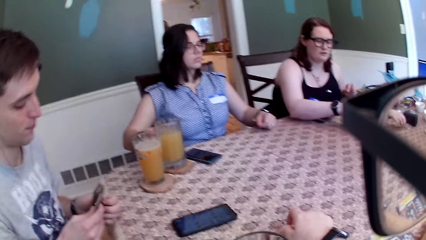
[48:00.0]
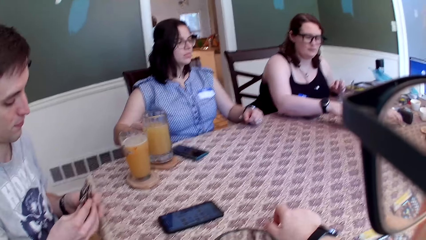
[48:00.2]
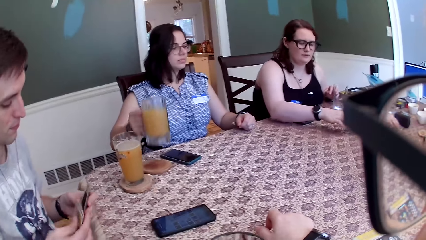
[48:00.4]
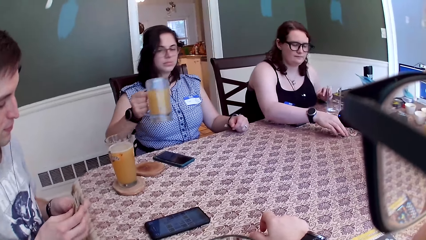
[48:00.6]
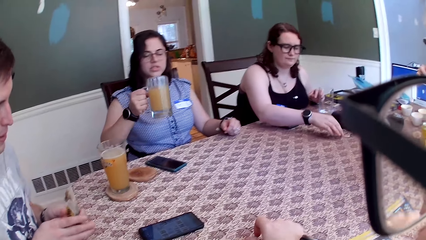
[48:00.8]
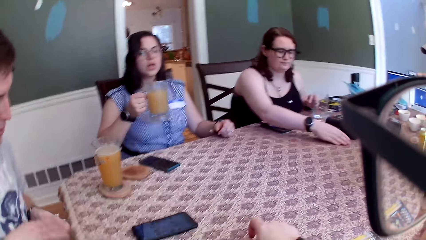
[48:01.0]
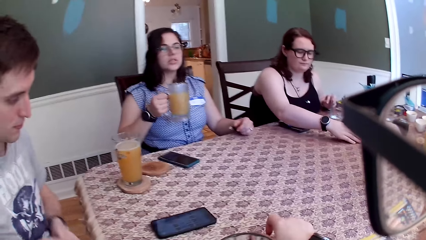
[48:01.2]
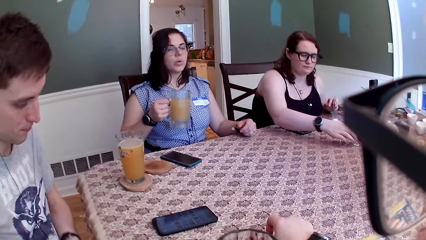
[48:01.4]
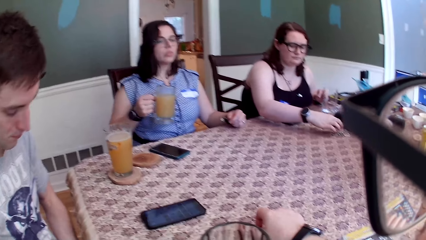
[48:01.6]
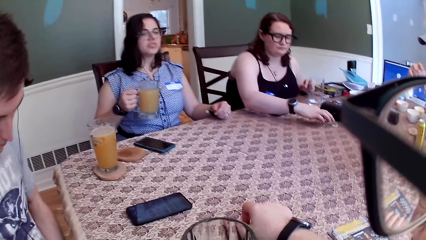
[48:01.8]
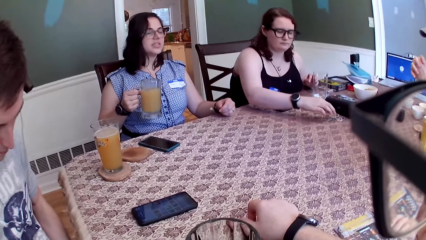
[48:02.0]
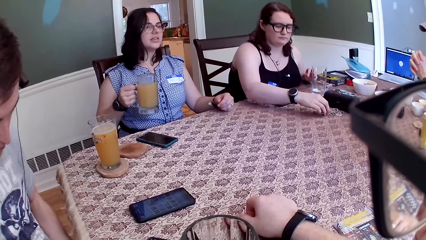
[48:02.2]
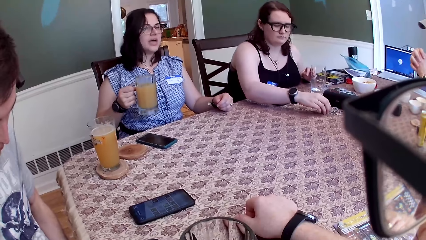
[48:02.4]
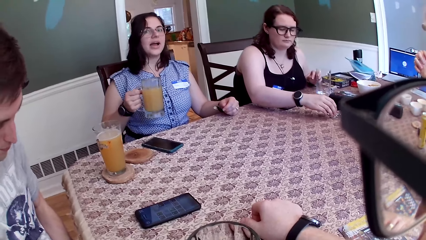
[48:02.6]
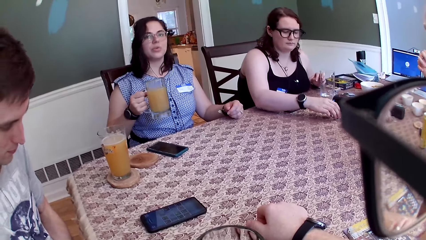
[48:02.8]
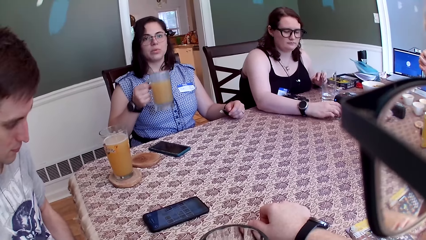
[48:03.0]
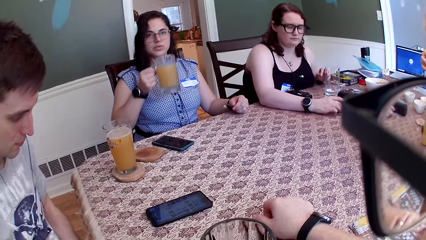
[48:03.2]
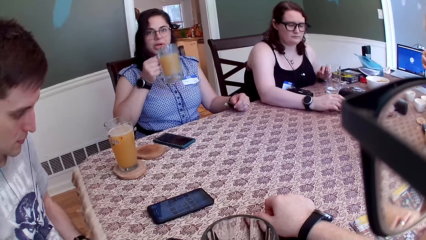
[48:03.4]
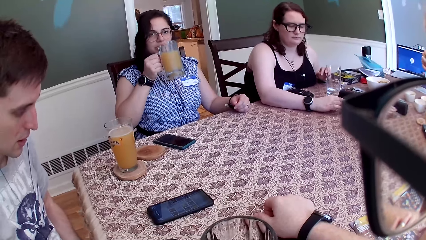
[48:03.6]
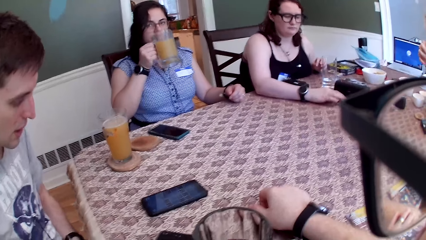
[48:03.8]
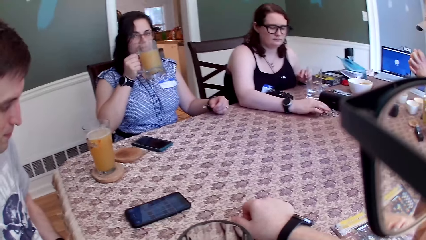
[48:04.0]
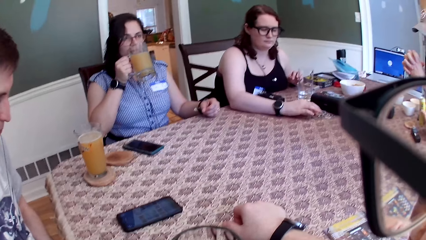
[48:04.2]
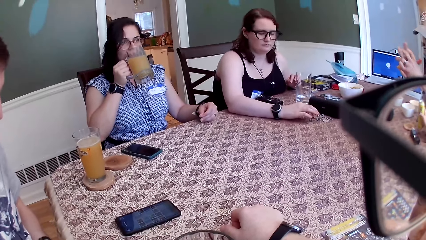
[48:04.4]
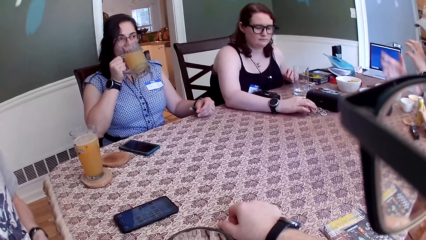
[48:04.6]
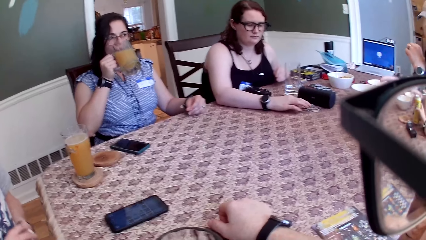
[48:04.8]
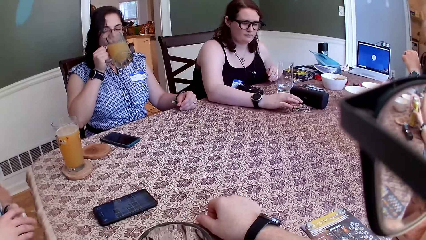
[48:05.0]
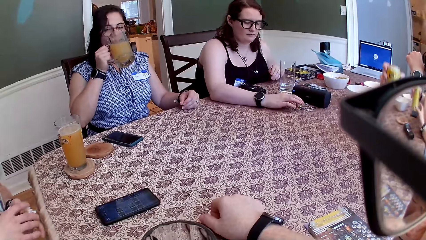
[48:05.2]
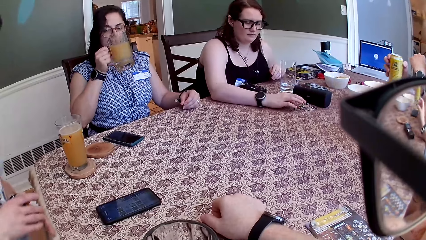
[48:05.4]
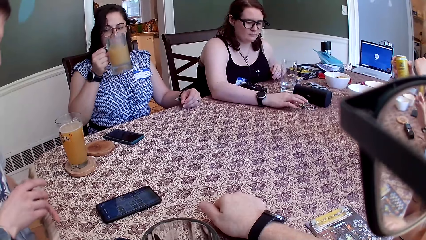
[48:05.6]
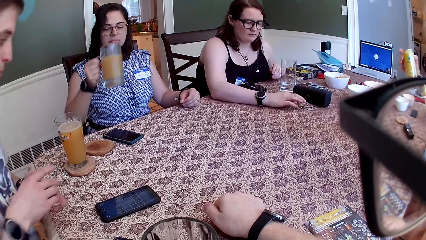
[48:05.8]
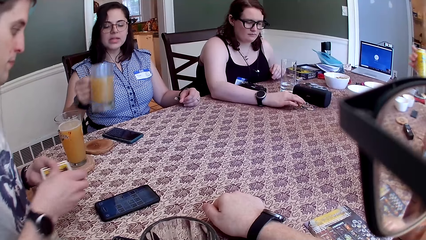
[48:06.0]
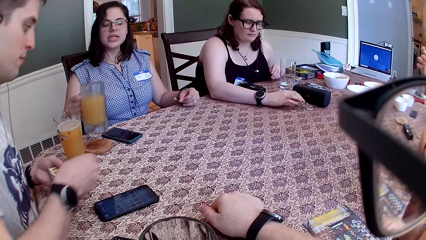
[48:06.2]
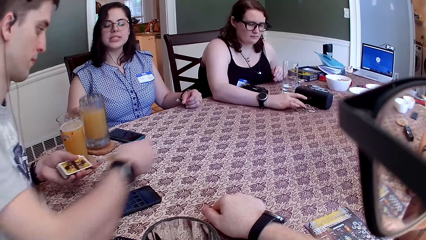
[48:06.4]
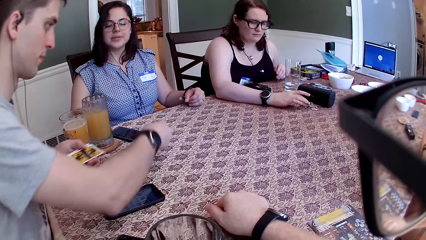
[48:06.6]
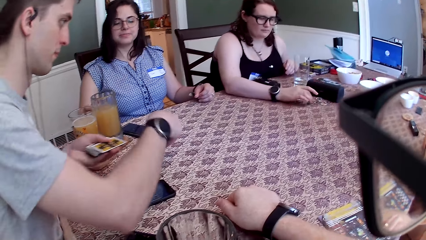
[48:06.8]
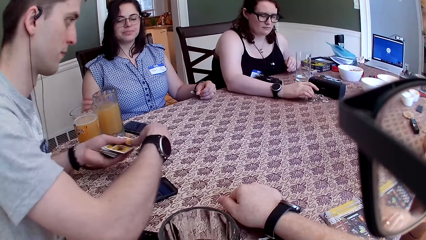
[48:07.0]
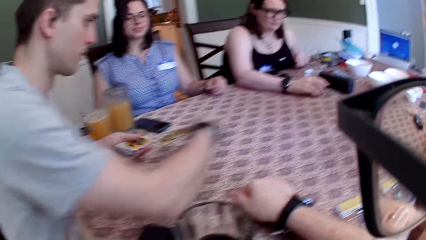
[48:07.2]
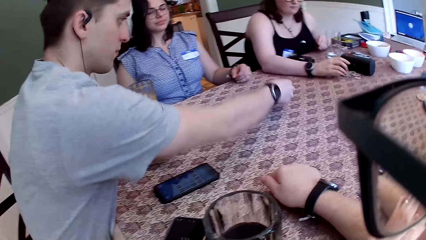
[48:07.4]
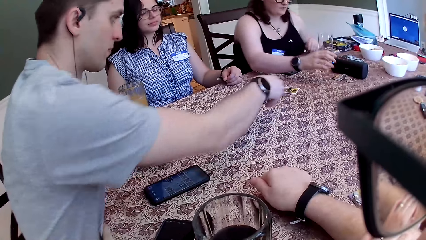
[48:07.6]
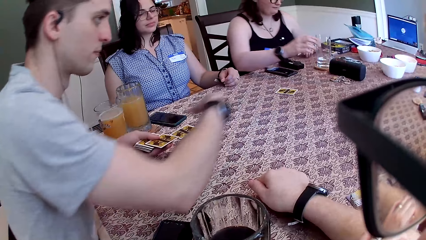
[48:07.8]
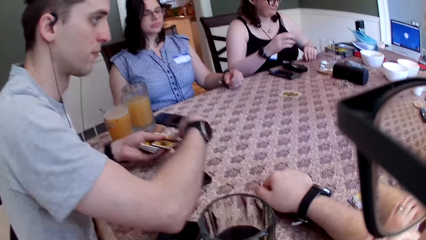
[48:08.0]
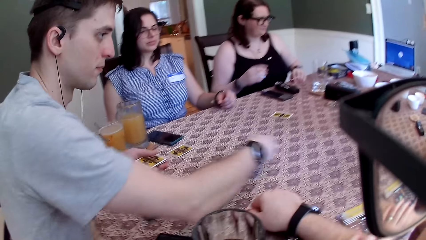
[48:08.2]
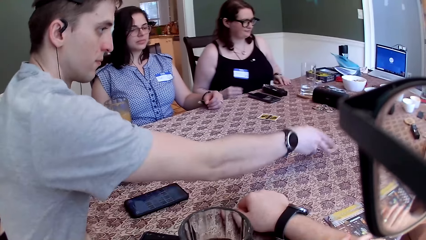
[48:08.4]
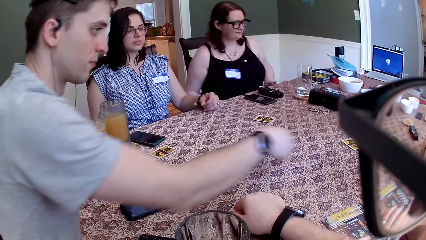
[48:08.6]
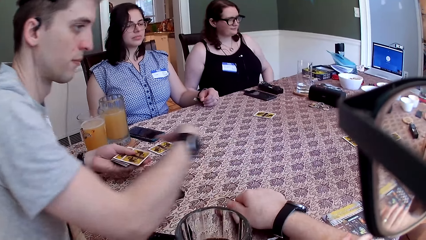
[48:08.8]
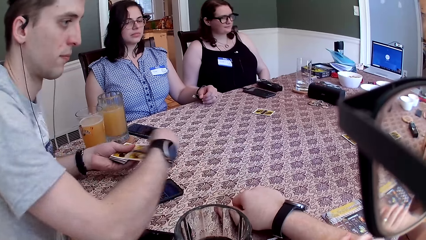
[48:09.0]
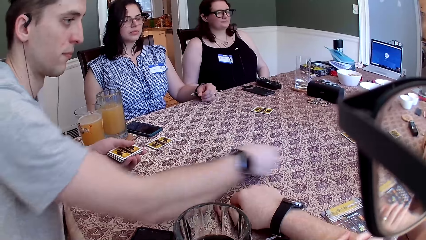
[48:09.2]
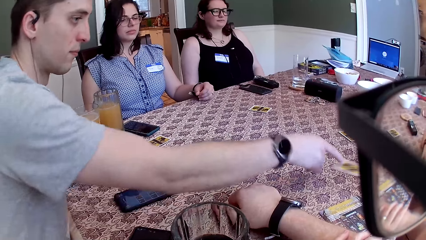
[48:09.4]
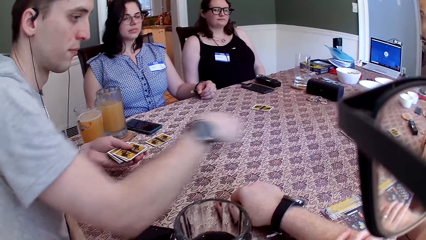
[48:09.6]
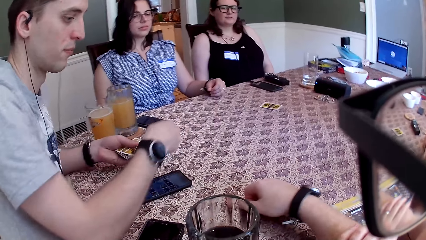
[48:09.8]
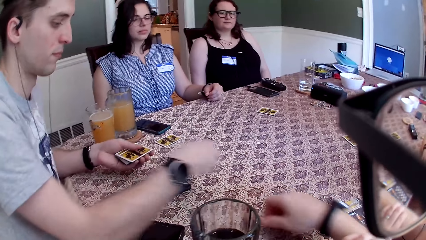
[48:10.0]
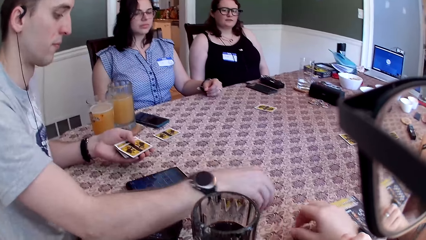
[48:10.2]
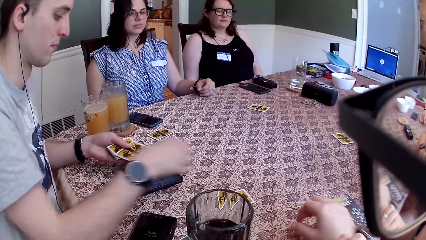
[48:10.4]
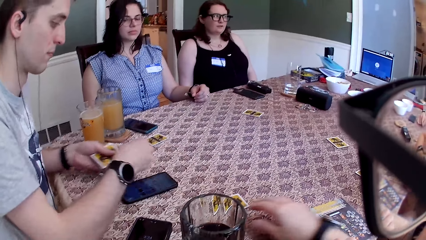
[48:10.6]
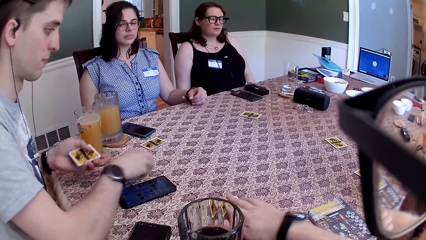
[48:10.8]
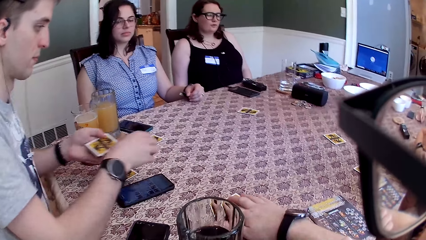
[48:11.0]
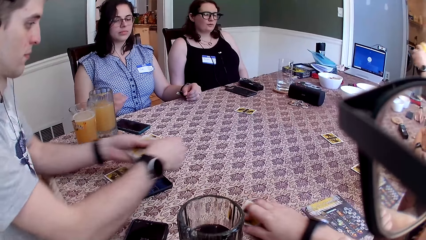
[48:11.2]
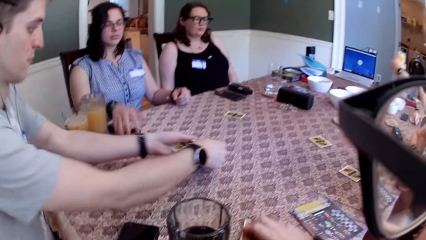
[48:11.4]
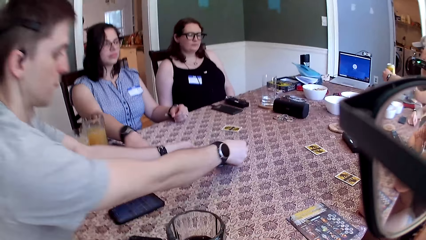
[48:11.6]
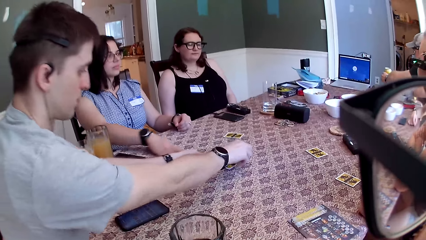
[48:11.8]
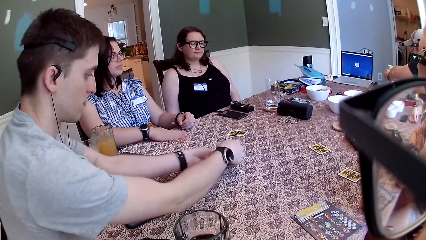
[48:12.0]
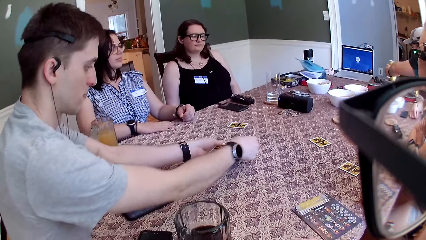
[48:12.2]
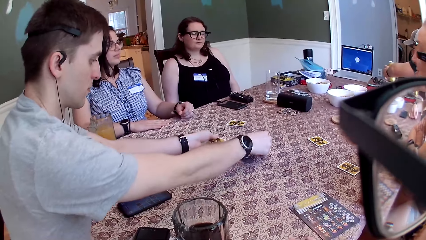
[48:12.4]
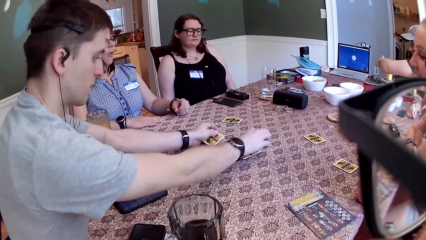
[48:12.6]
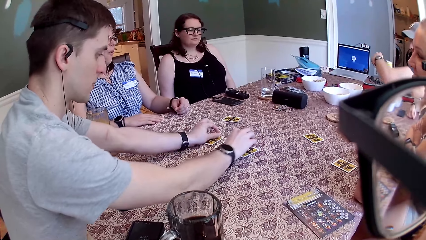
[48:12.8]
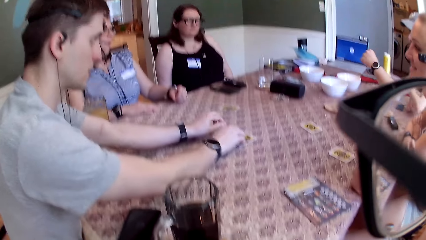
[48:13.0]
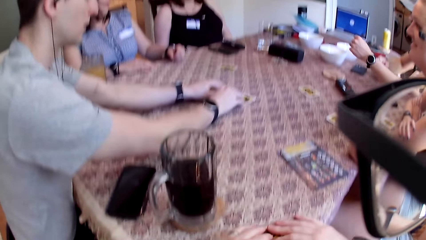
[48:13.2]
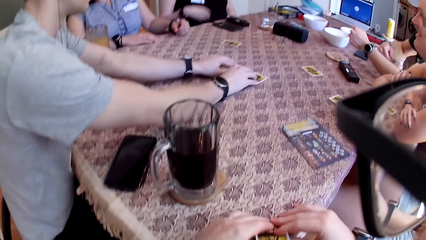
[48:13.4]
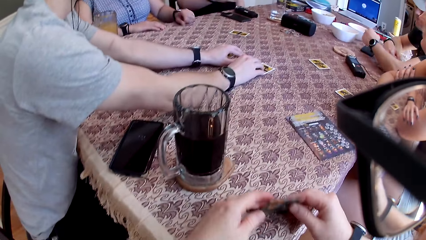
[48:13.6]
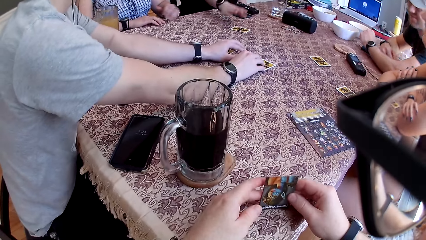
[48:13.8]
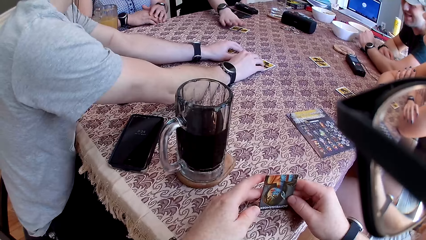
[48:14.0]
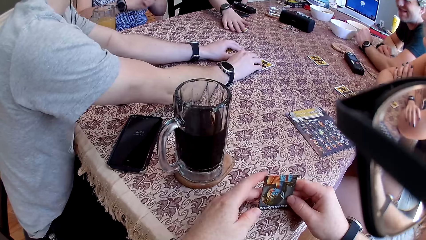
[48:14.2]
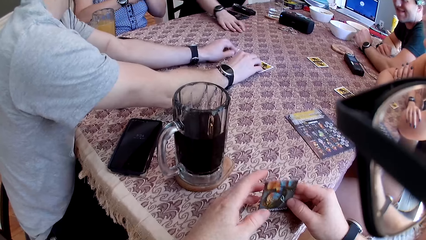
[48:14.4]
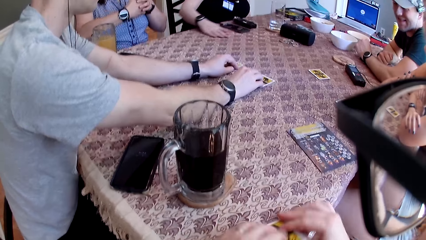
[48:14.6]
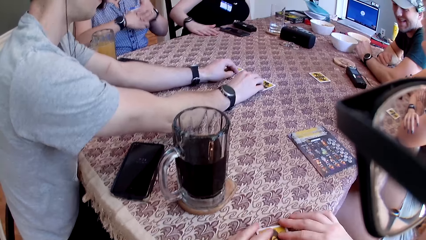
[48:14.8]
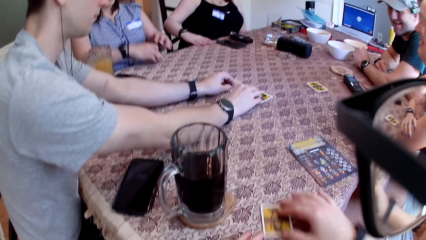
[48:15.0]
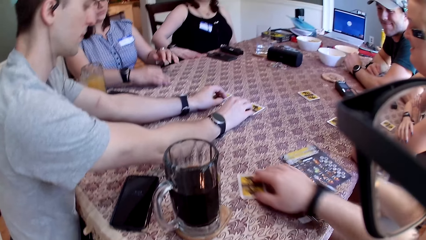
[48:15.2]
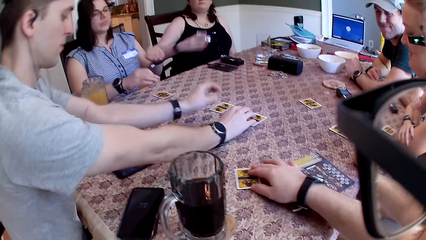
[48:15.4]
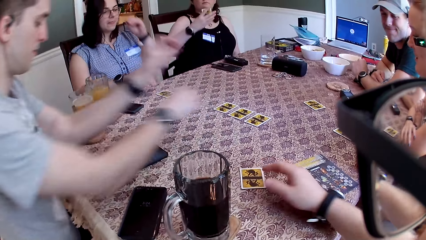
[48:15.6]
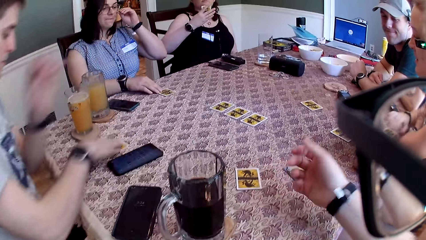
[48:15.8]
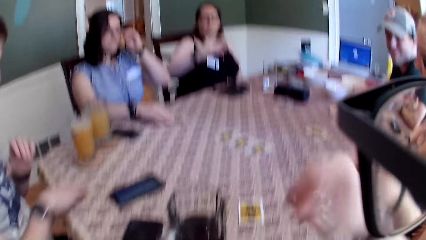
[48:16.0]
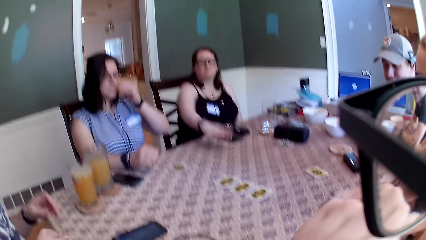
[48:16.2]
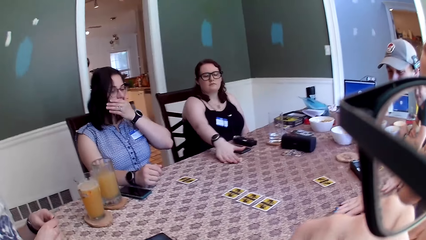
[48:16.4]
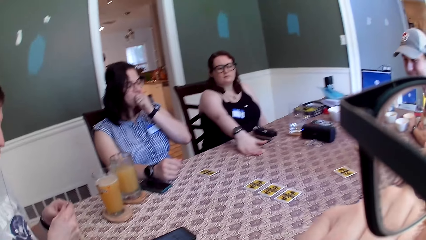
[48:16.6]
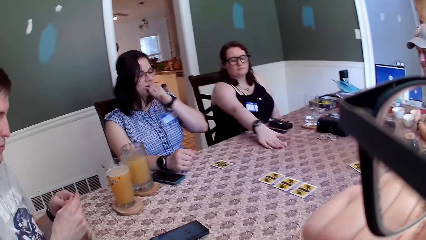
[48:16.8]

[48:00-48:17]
A woman arranges the card tokens on the table with her right hand. Another woman picks up a mug of juice on the table with her right hand. A man shuffles cards. The second woman interacts with the group of people and drinks from the mug of juice in her right hand. Another man picks up the can of soda on the table with his left hand. The first man distributes the card on the table with his right hand. The second woman drops the mug of juice on the table with her right hand. The camera wearer drags the card on the table with his right hand. The second woman drags the card on the table with her right hand. The camera wearer raises up the card on the table with both hands. The first woman drags the card on the table with her right hand. The camera wearer drags the card on the table with his right hand. The second woman shifts the card on the table with her right hand. The first woman drops the card on the table with her right hand. A third woman covers the card on the table with her left hand.
